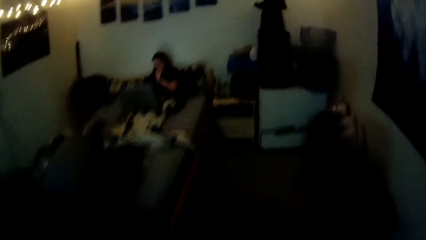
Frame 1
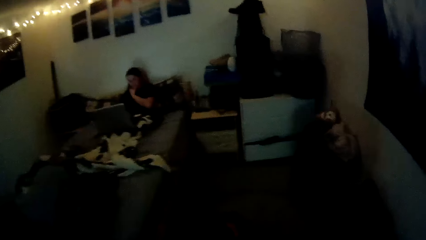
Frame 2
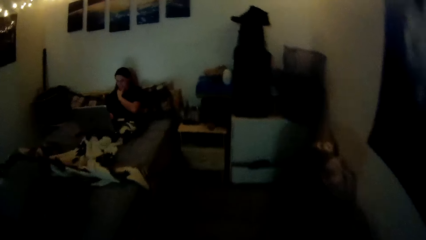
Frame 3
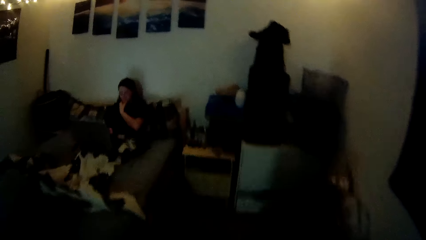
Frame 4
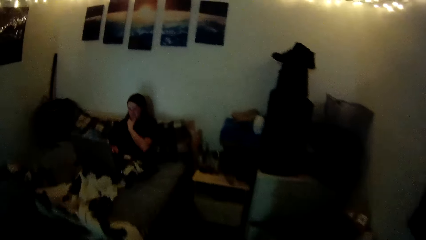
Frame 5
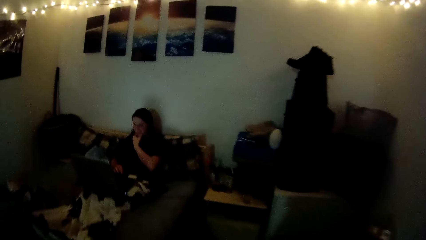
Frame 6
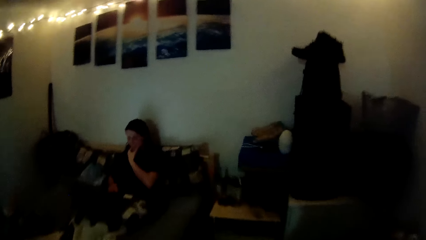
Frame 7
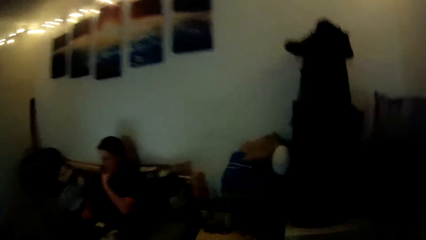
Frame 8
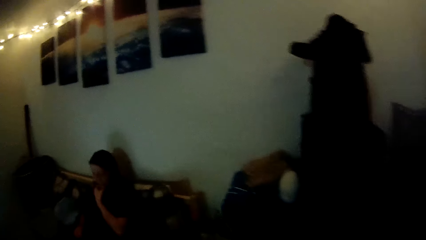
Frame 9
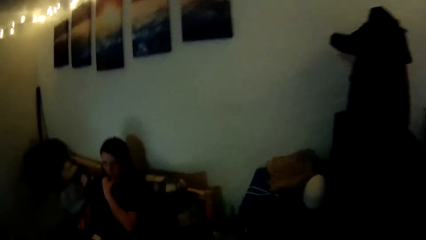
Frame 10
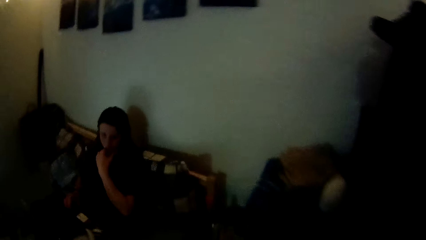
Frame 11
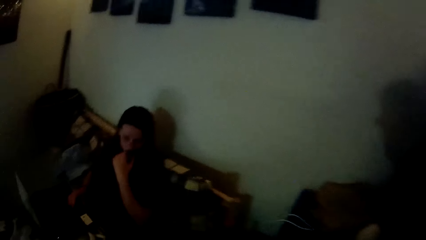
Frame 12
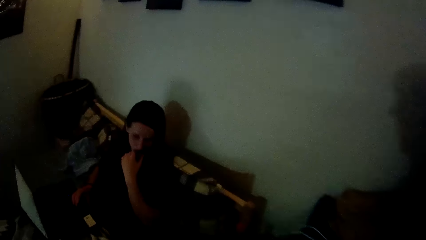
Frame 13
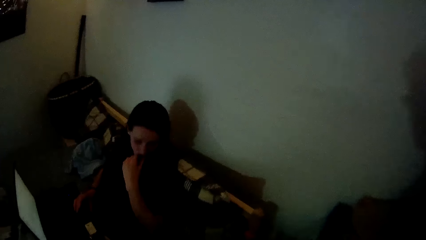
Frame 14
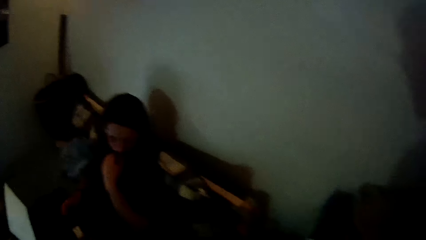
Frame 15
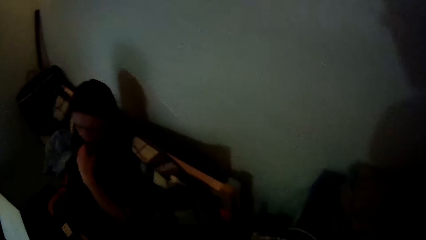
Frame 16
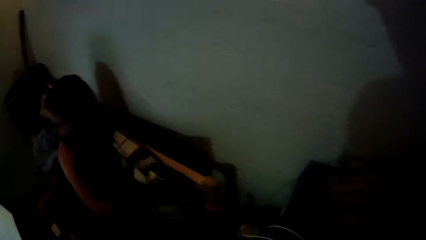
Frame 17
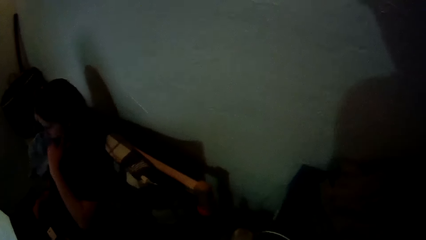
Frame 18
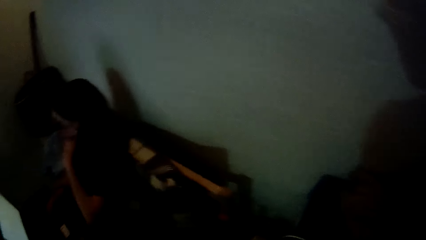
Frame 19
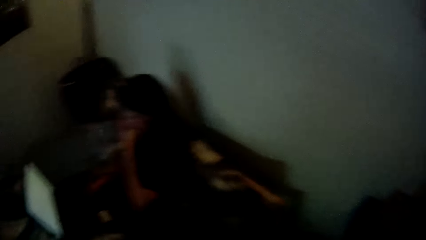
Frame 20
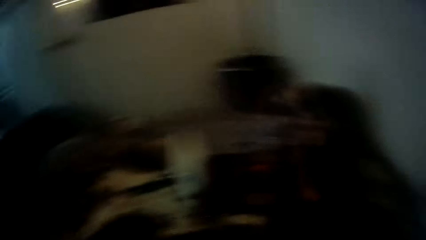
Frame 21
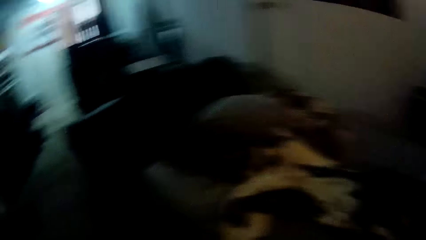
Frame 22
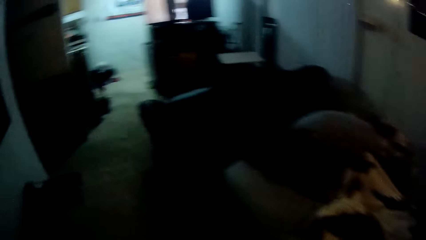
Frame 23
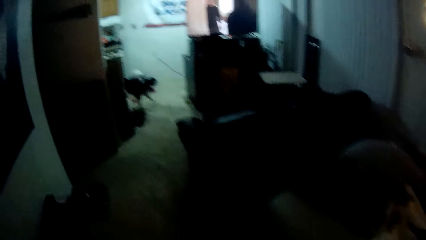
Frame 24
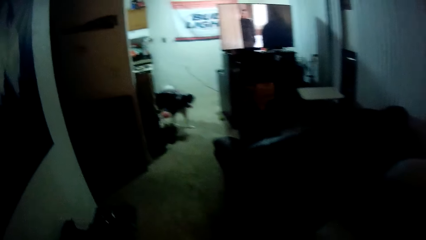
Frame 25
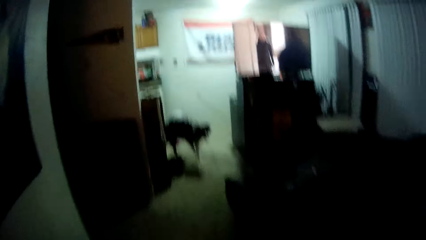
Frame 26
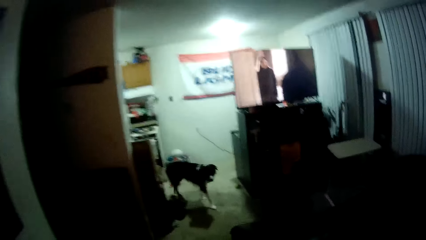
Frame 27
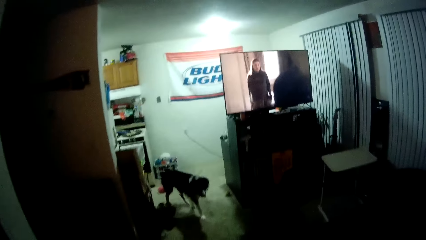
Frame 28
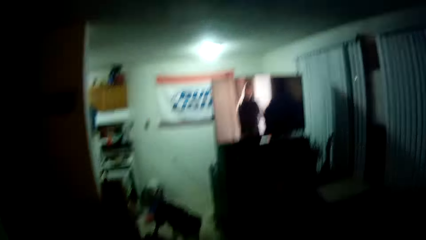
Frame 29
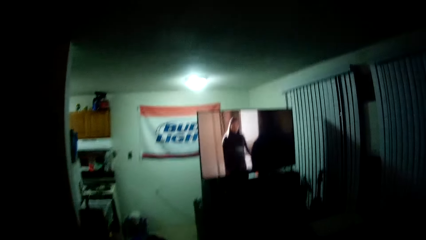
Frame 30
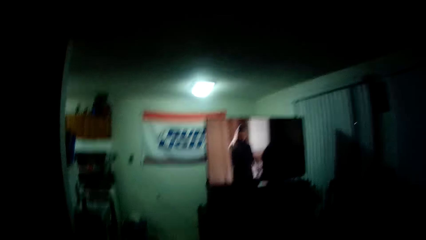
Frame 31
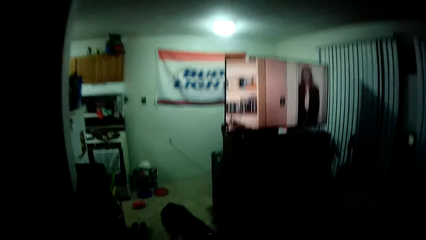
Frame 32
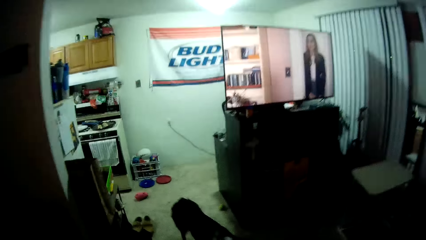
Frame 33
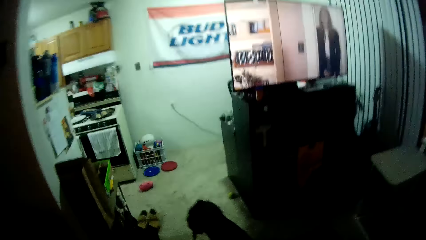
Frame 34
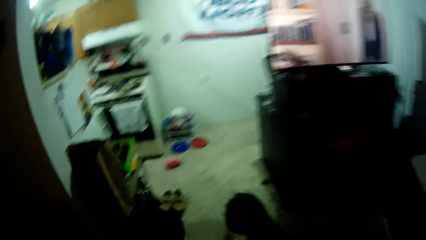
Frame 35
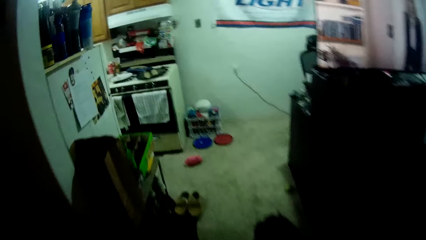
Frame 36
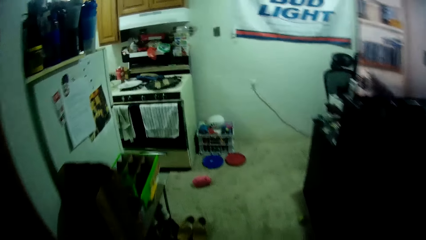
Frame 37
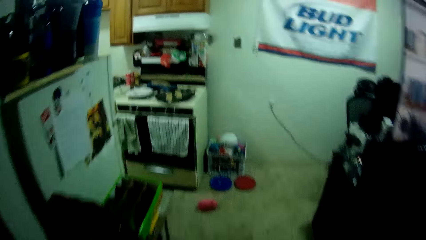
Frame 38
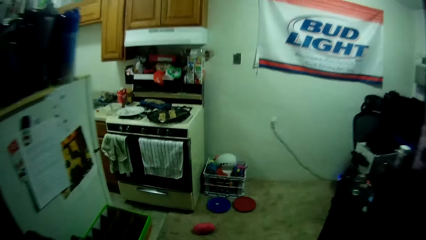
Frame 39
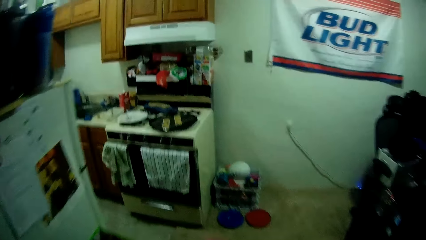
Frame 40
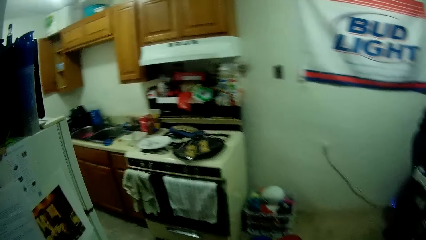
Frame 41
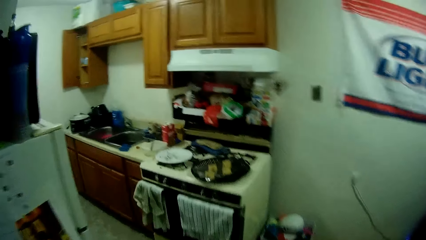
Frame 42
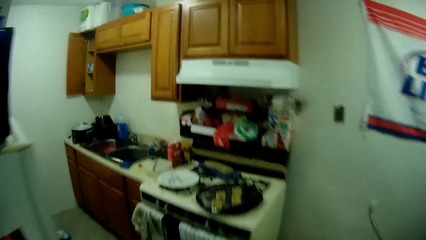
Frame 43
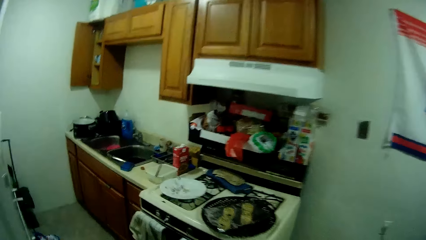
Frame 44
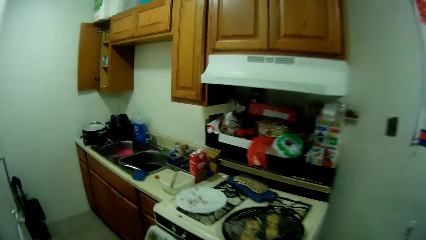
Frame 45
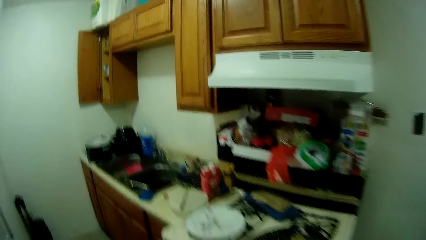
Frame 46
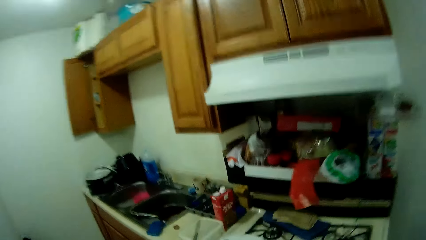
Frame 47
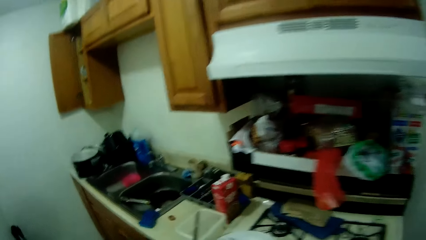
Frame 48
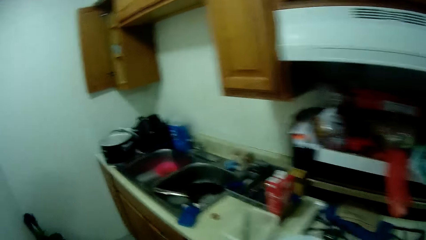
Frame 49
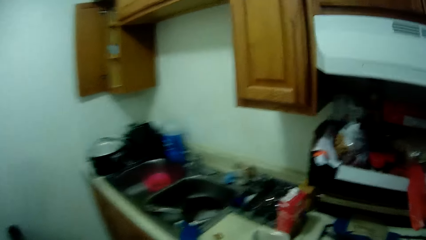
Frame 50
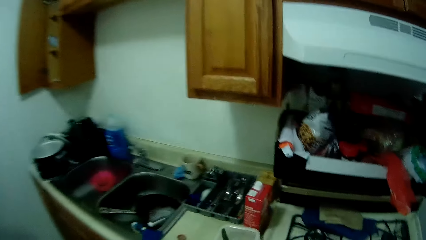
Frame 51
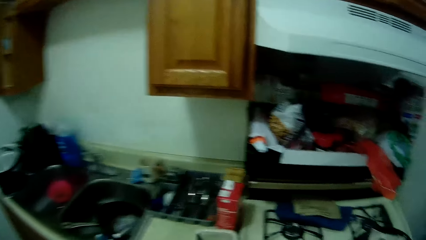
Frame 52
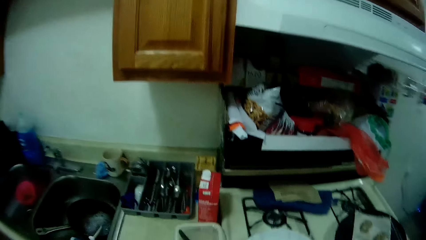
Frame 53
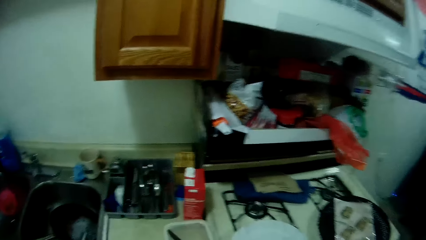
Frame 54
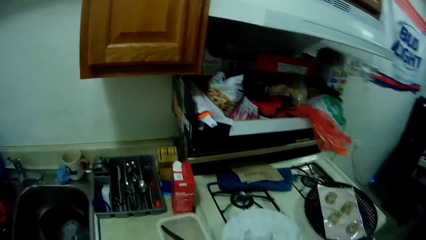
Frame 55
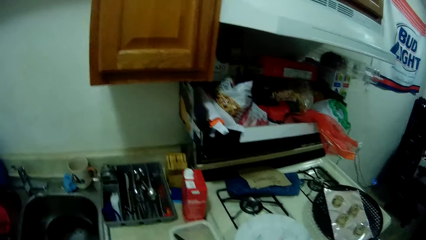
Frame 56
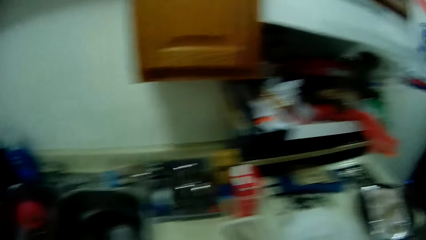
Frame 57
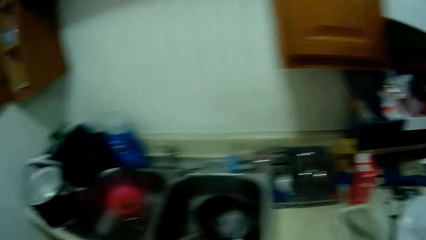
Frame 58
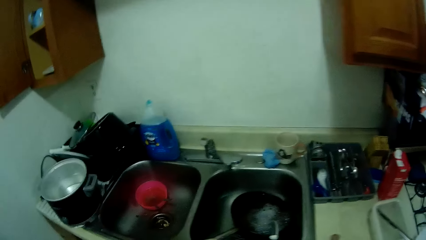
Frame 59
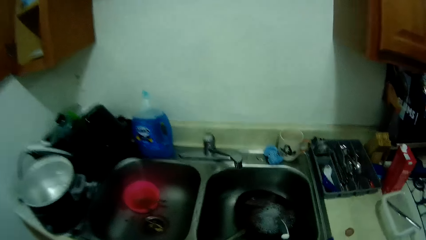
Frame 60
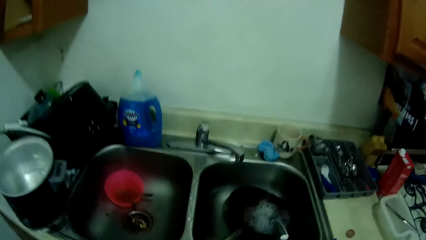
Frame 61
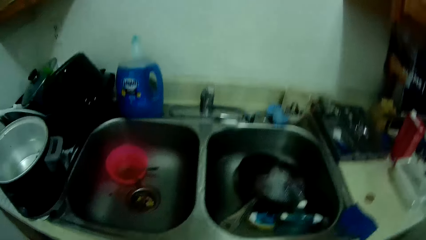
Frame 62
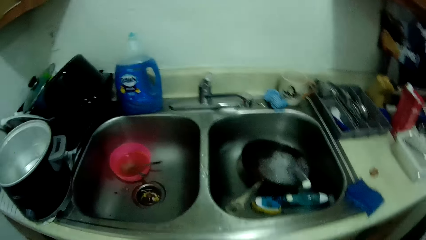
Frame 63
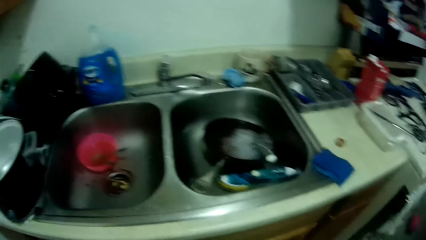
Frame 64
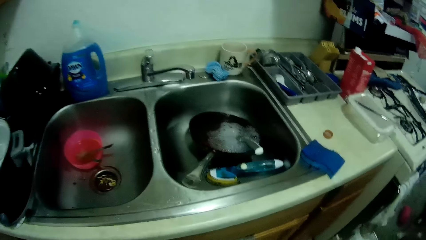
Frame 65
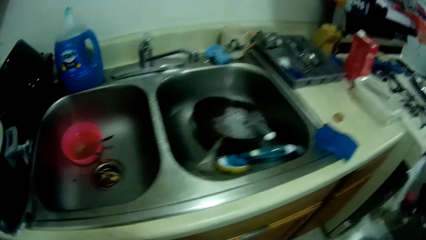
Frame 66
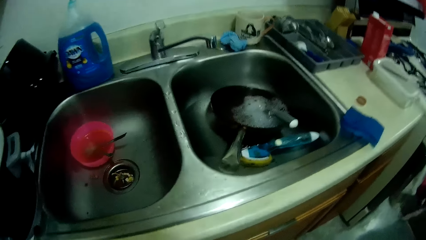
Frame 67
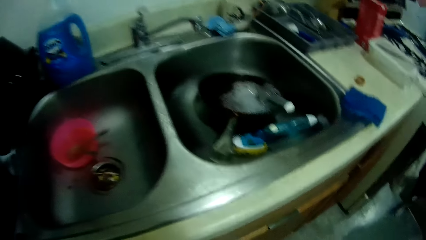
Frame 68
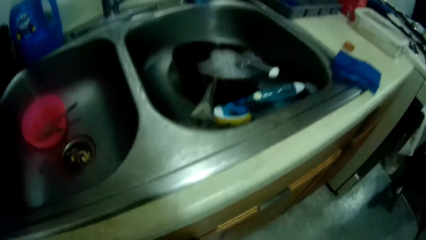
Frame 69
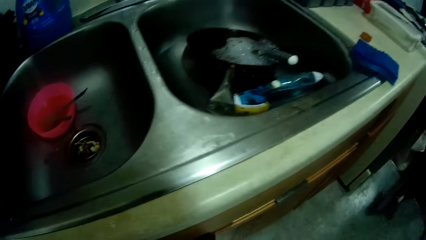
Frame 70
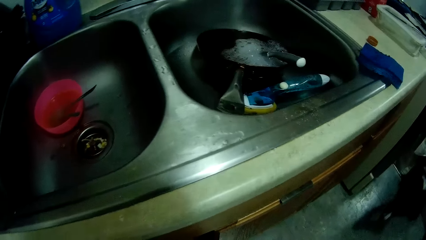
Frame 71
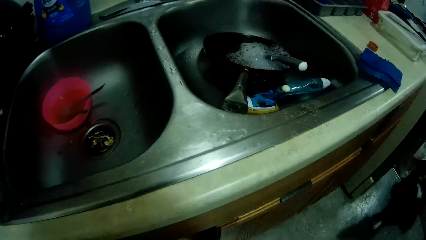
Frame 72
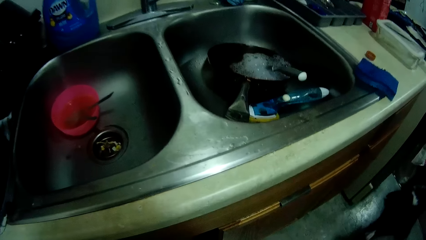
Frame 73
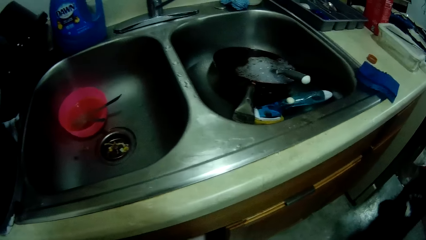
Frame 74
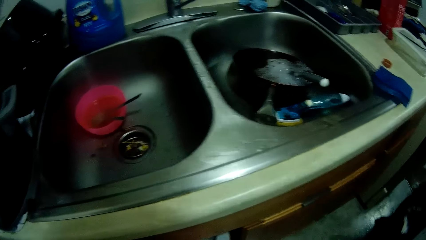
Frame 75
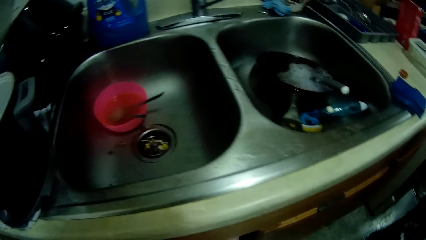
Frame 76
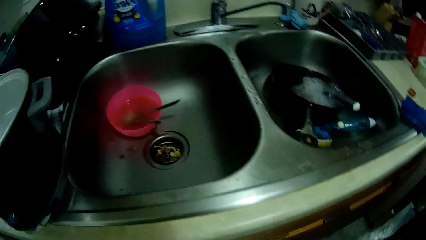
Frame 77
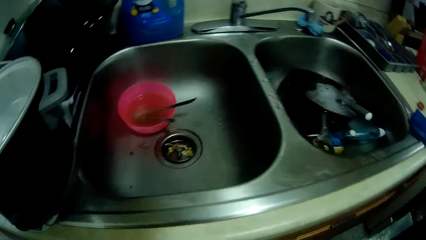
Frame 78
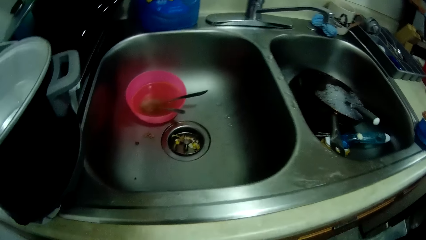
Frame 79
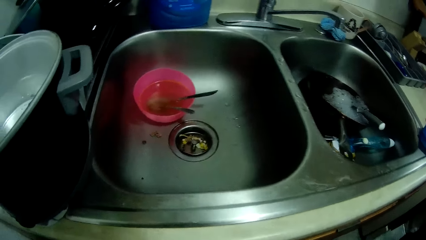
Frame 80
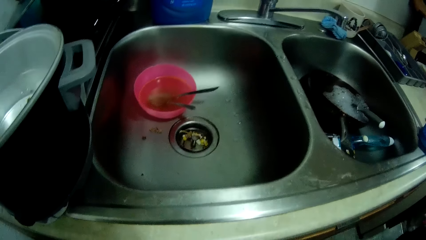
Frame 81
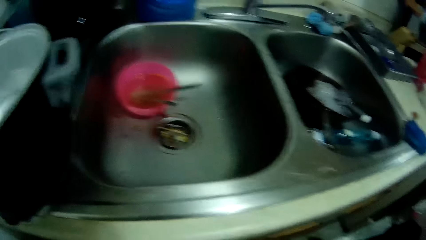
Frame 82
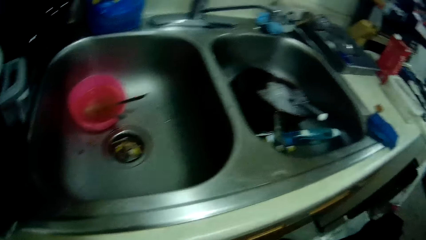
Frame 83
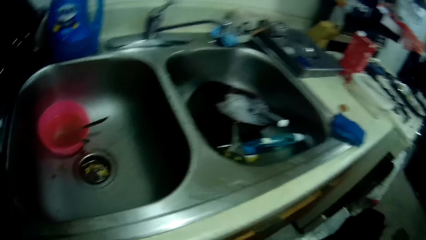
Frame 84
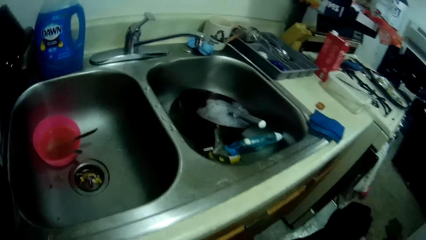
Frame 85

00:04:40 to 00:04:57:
The camera wearer looks at a person. They turn around and walk around. A dog walks towards the camera wearer. The man watches television. The camera wearer walks back to the kitchen.
